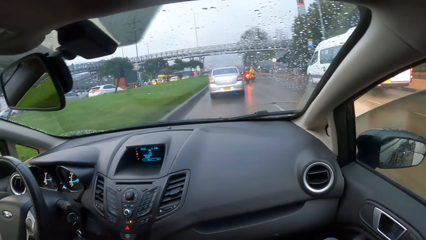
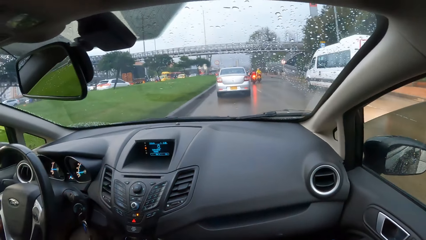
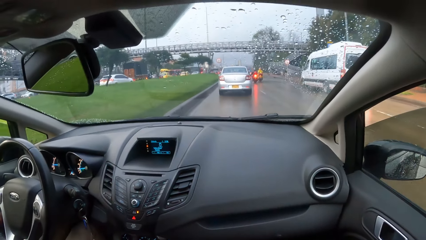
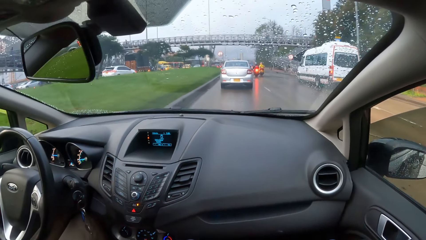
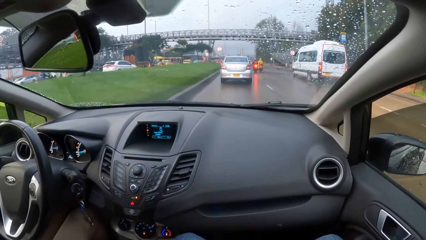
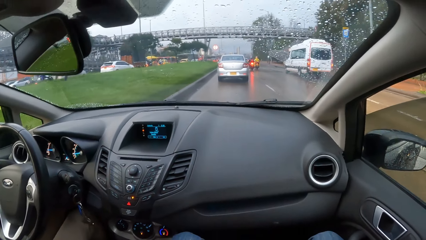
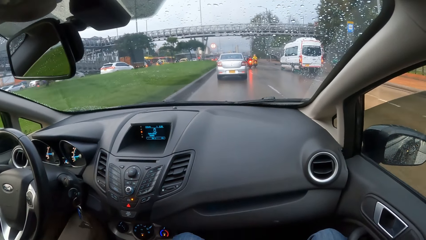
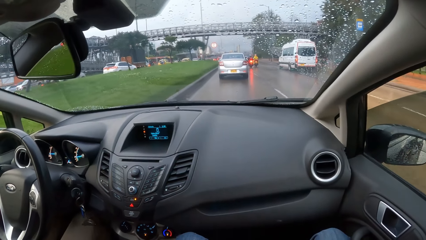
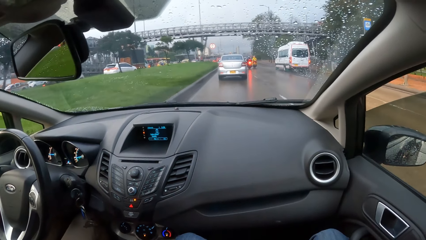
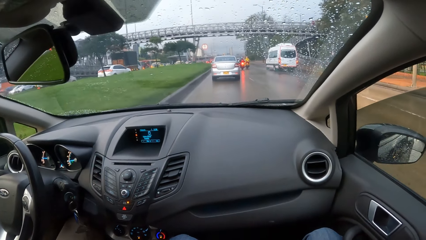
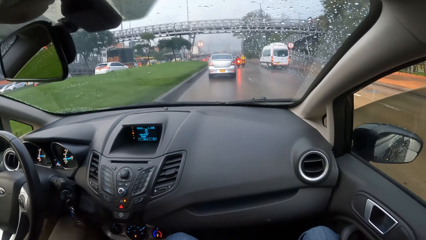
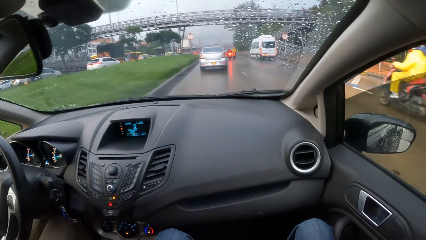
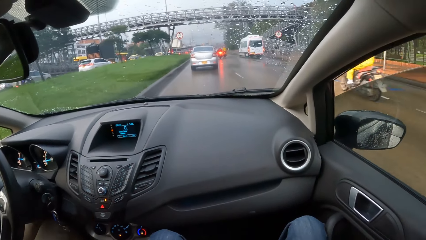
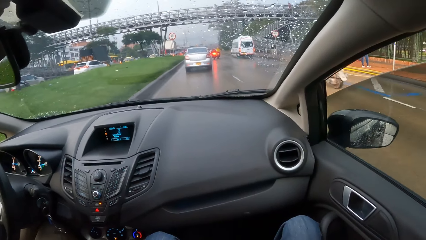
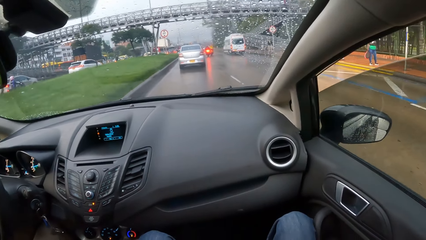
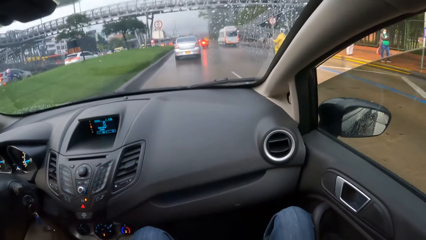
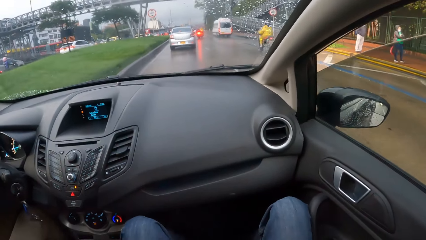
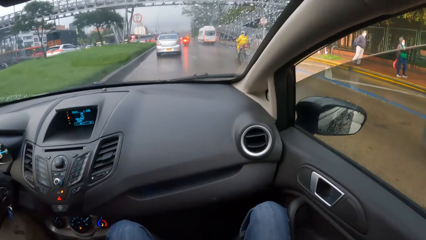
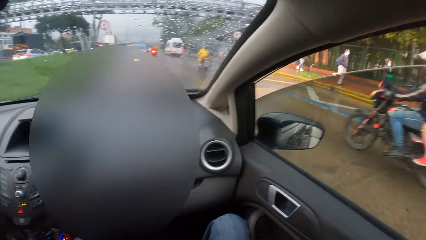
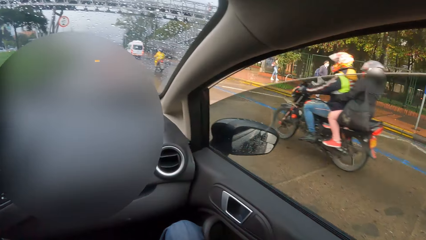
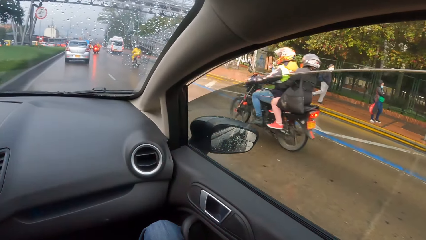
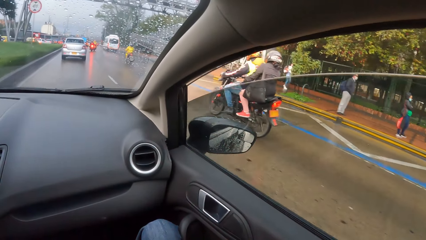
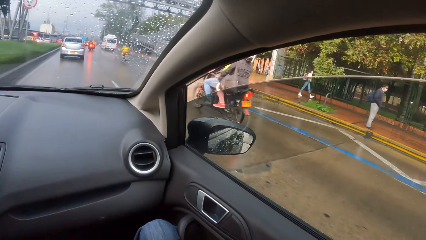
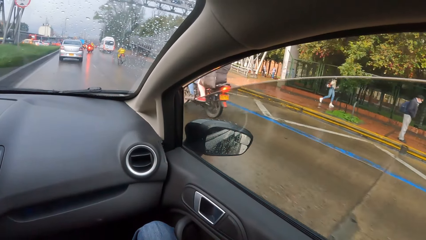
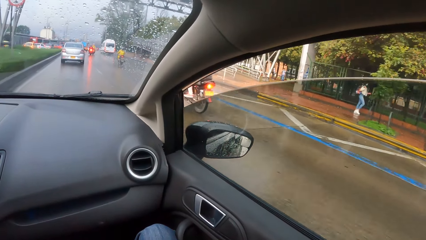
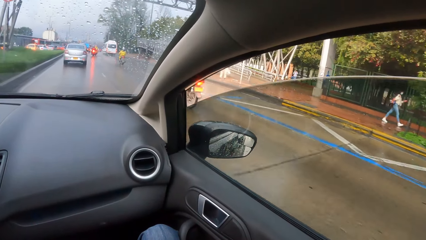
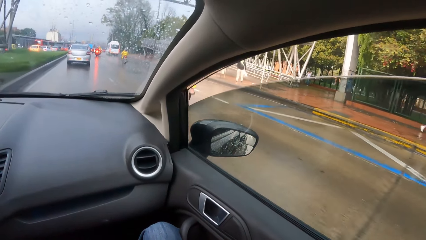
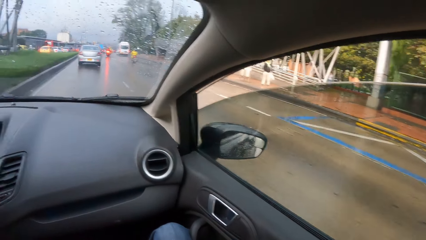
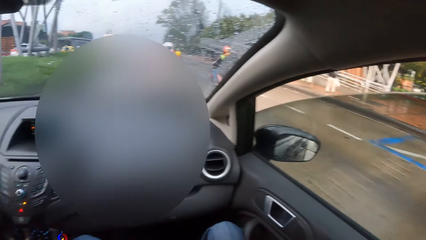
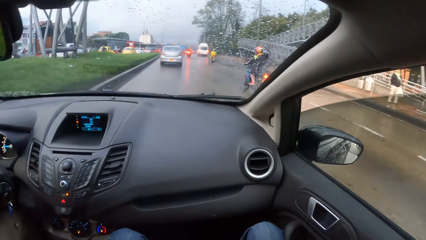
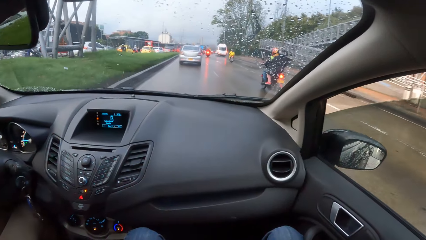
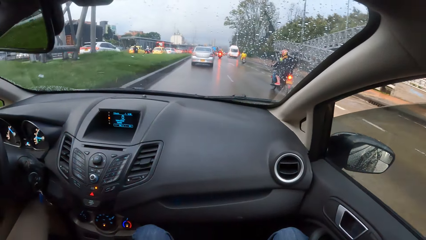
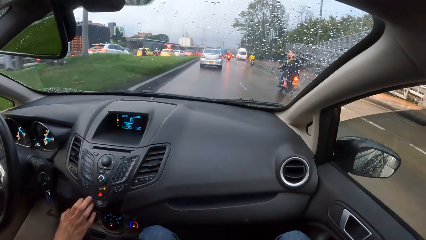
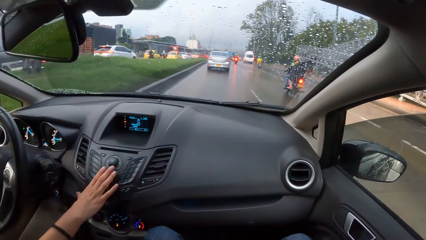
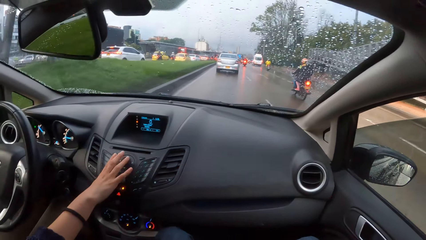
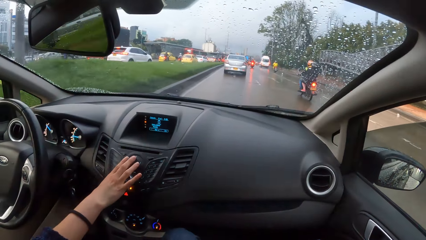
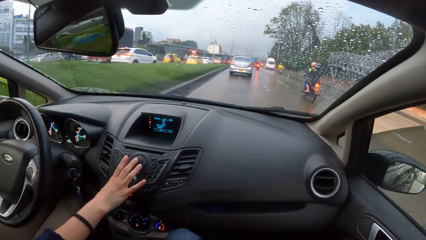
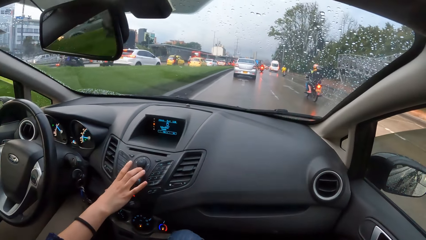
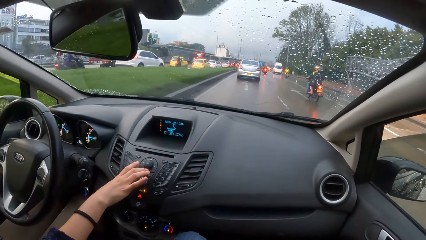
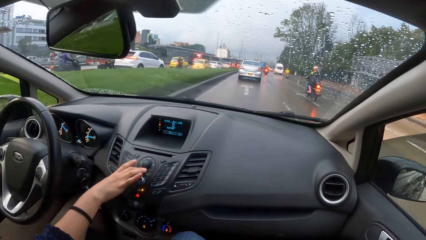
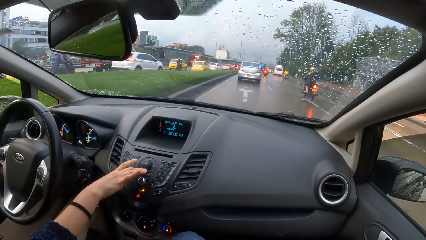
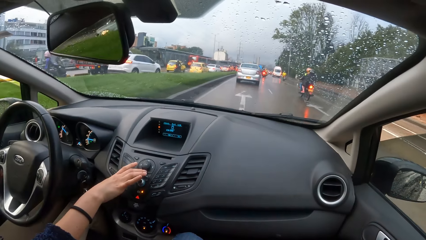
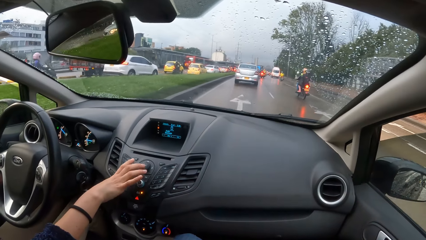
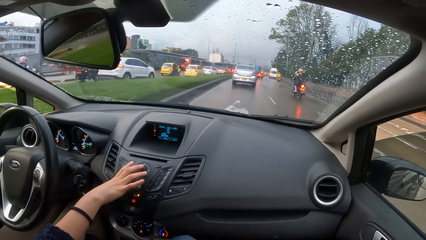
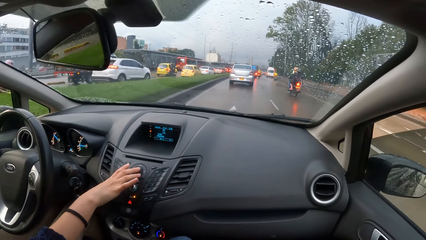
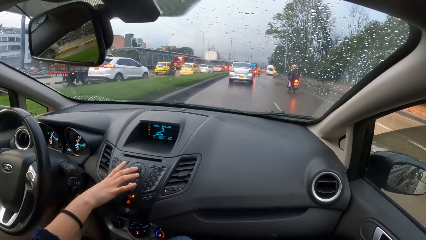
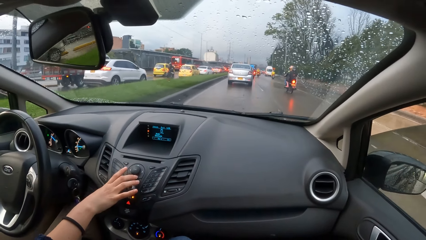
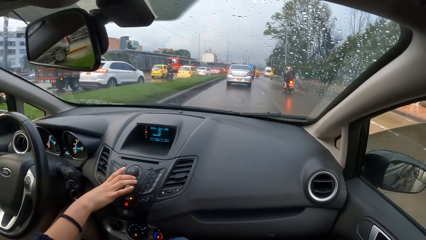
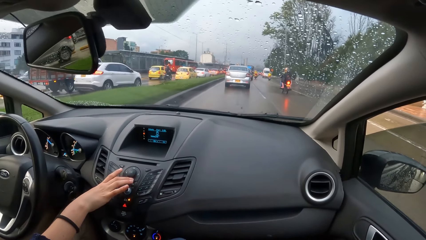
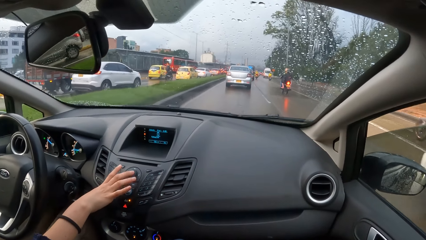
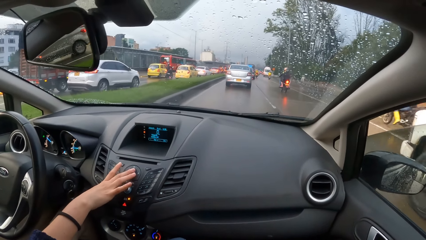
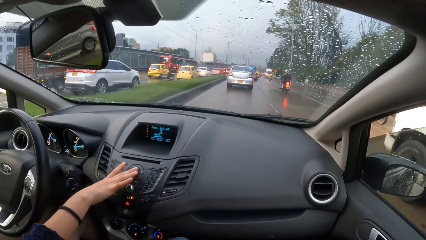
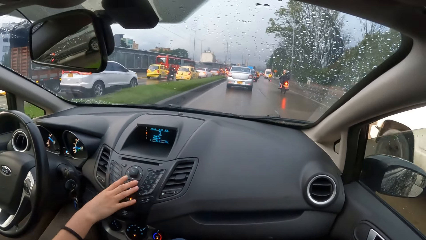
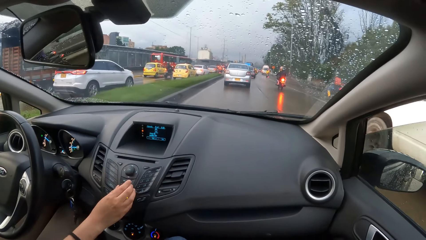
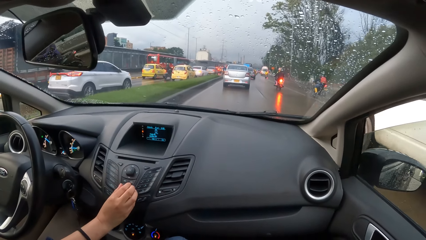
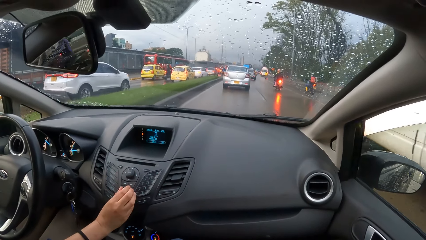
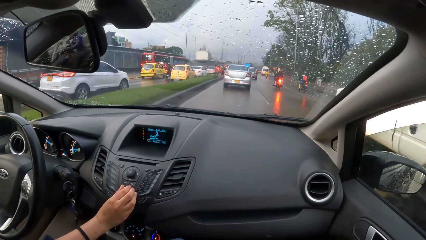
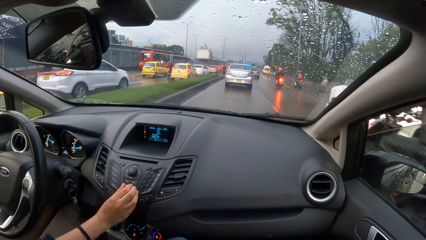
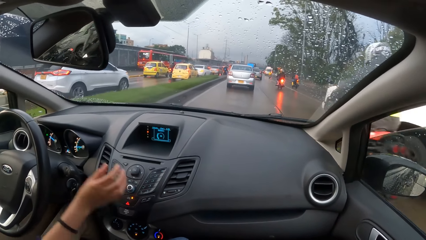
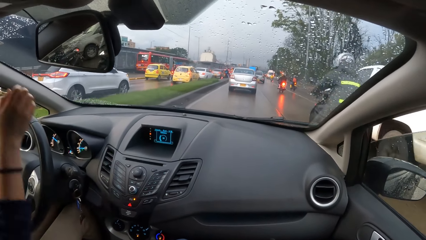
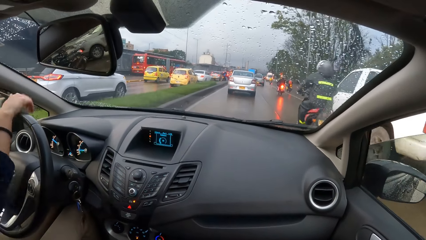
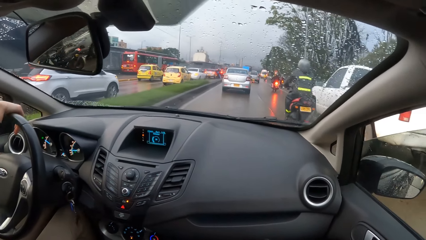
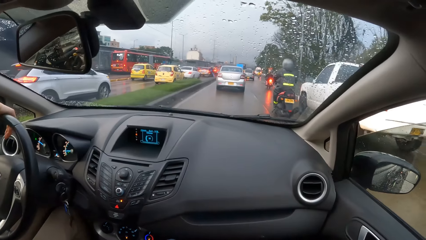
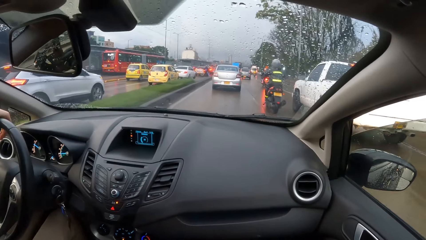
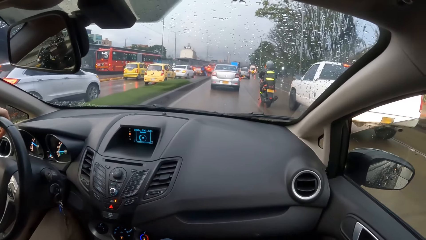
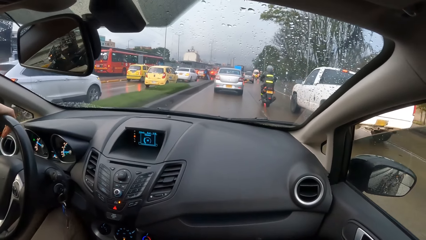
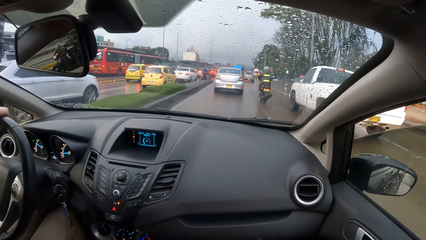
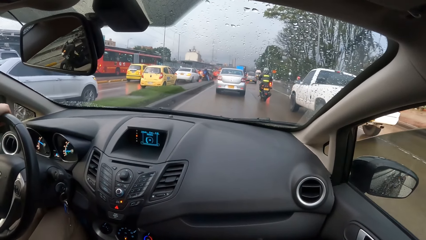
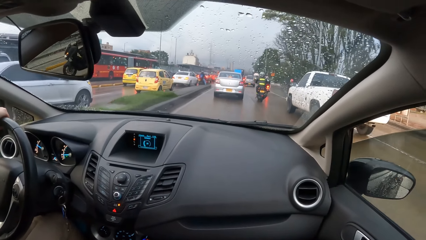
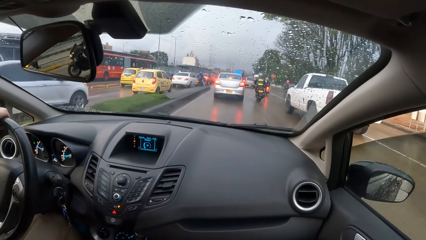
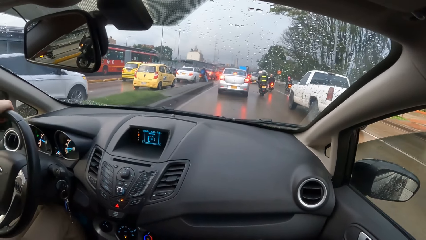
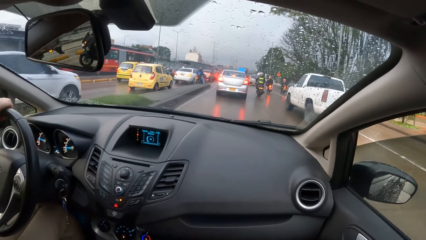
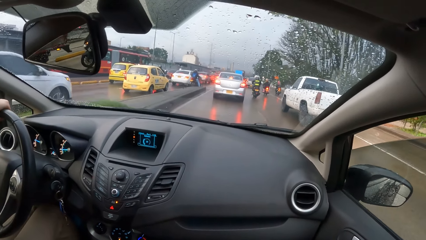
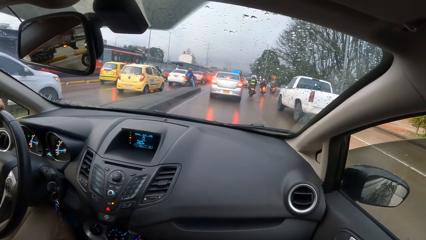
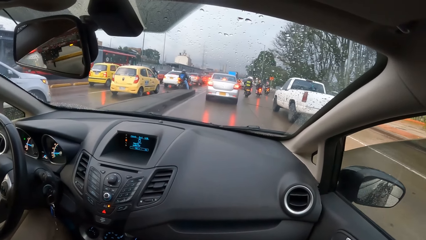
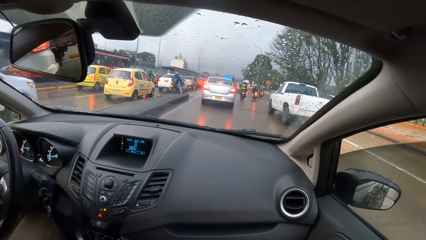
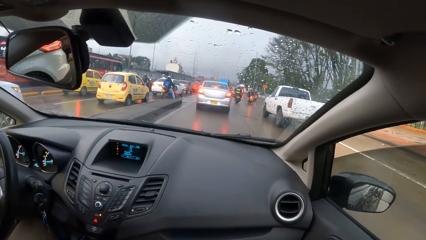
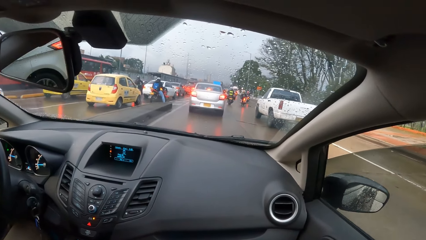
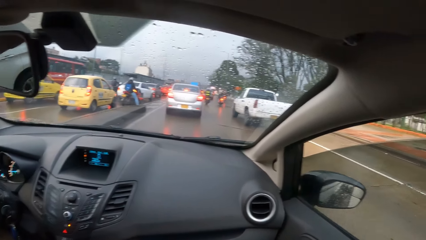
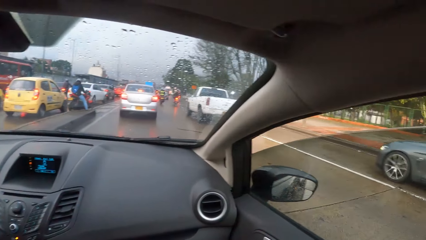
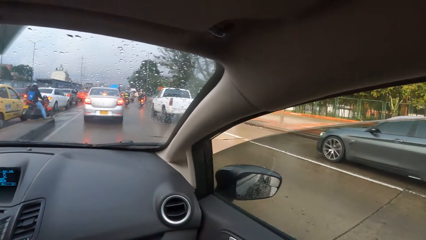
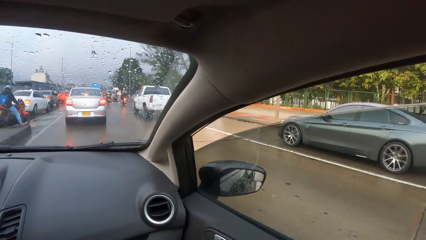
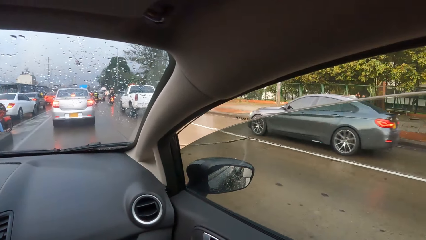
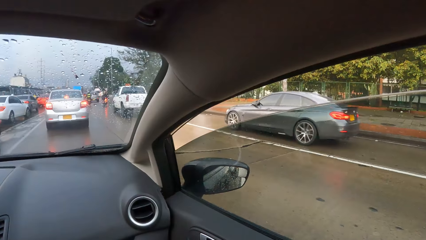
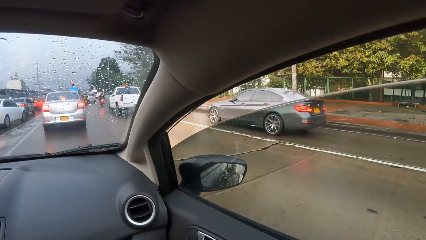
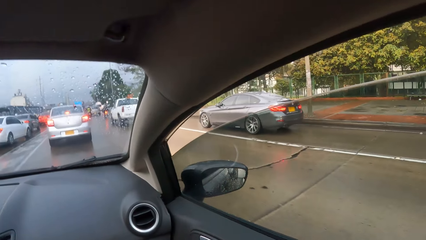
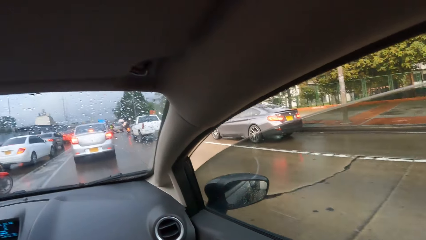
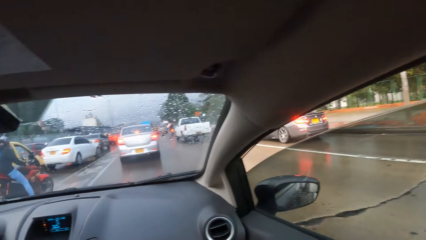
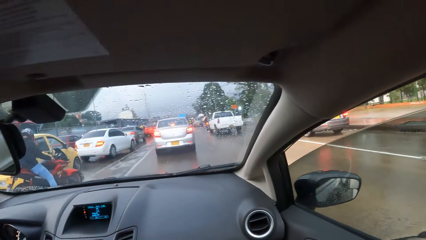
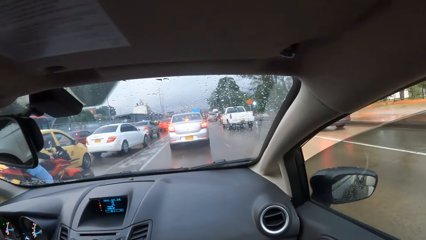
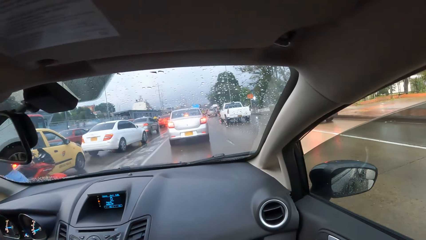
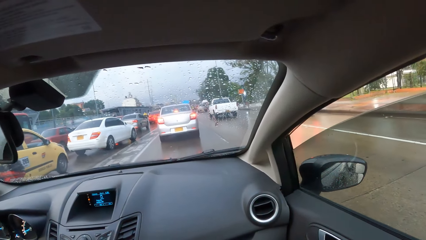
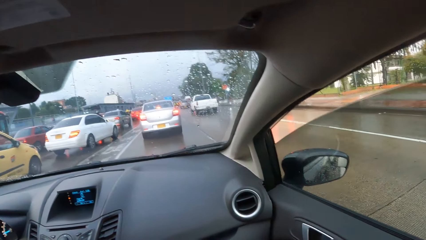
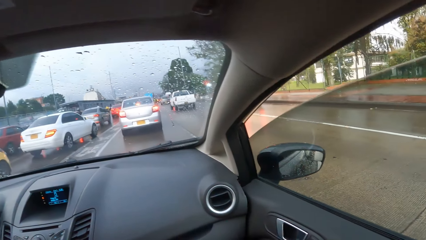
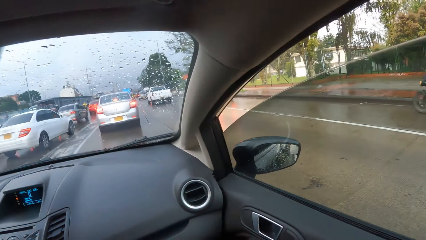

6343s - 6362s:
A white van drives past the camera wearer. A woman drives a car. A motorcycle rides past the camera wearer. A motorcycle rides past the camera wearer again. The woman selects music play. The woman presses some buttons on the car dashboard with her right hand. A white pickup drives past the camera wearer. A motorcycle rides past the camera wearer. The woman drives the car. A black car drives past the camera wearer.
